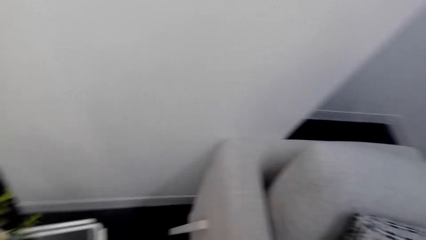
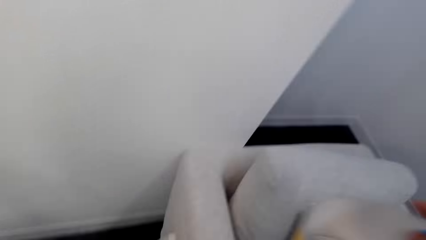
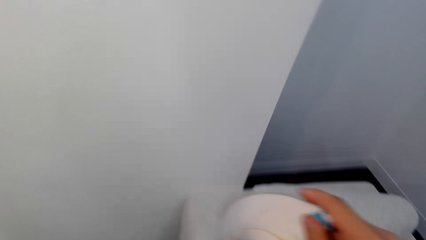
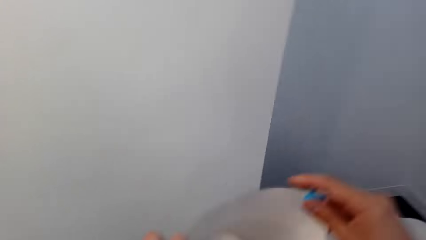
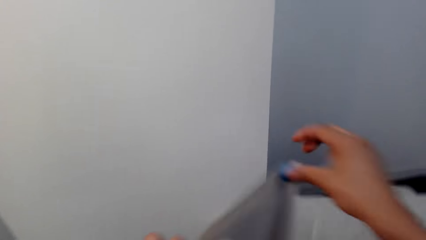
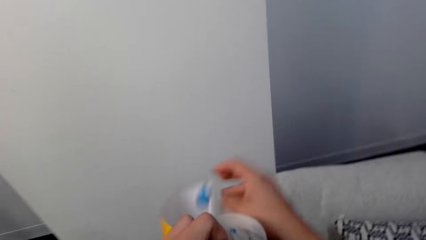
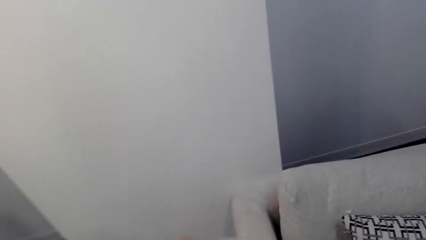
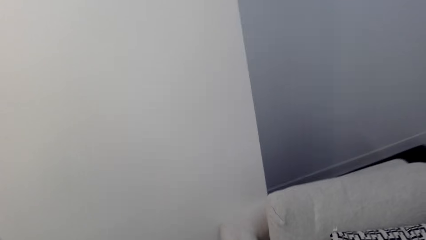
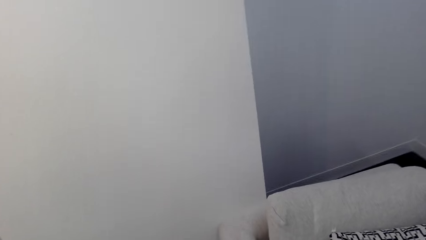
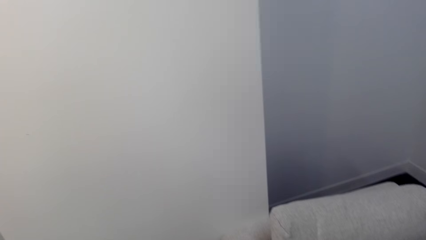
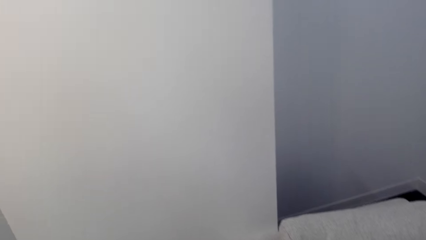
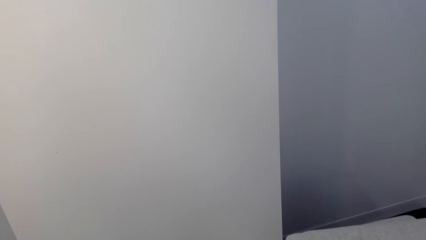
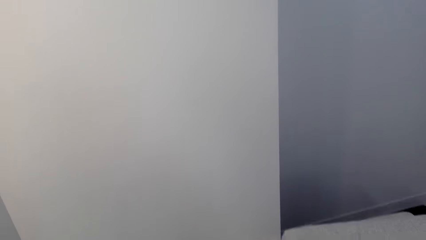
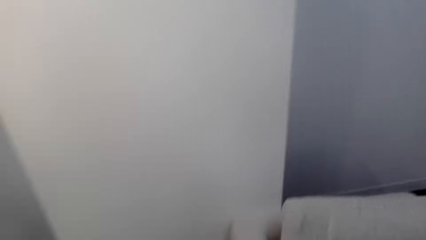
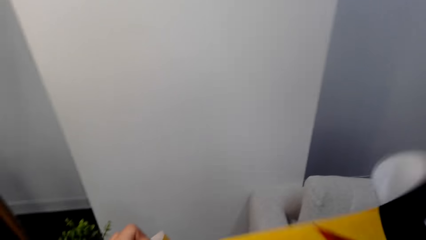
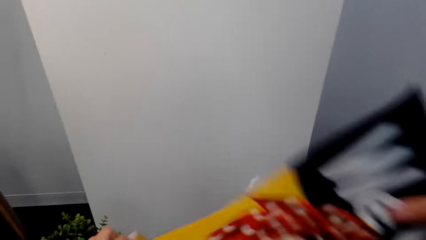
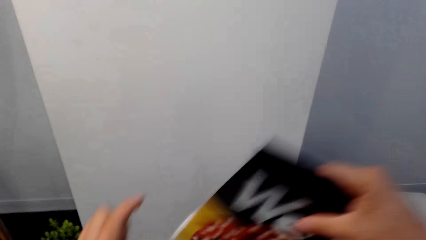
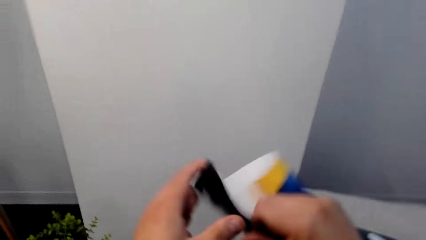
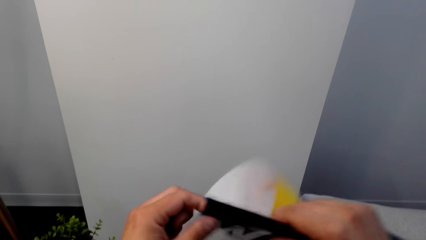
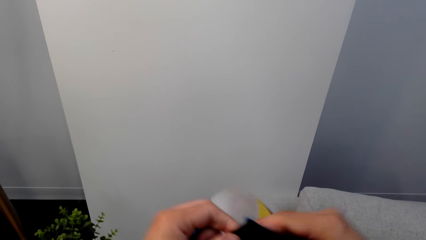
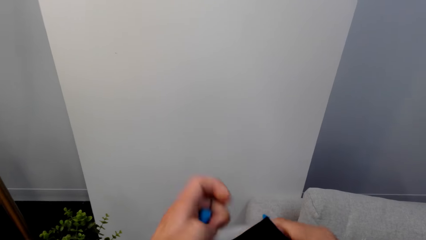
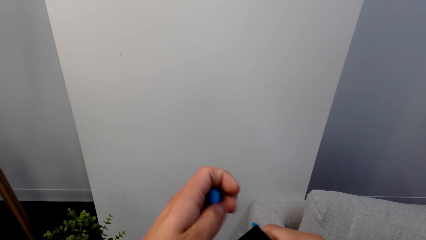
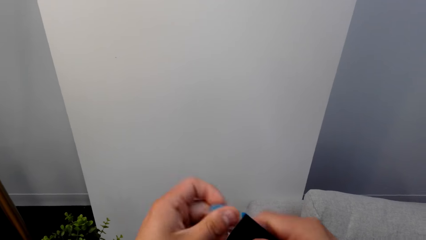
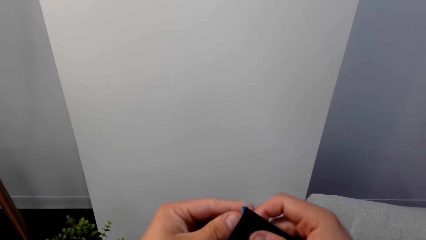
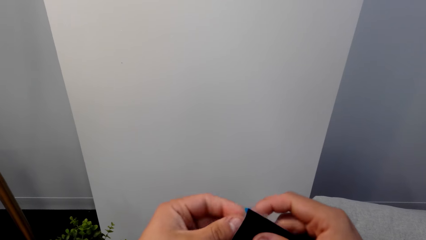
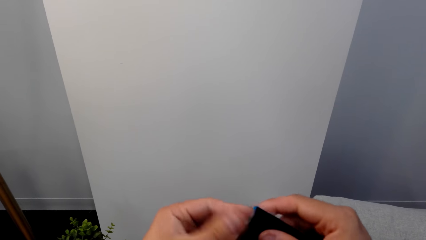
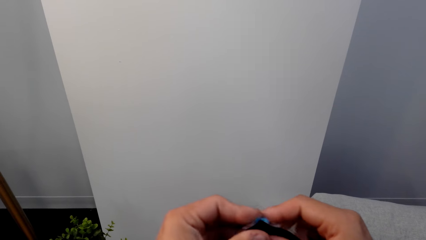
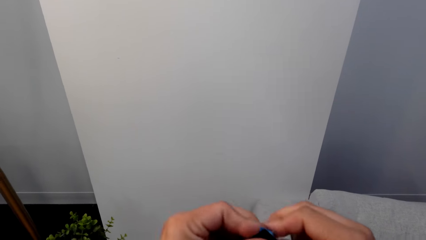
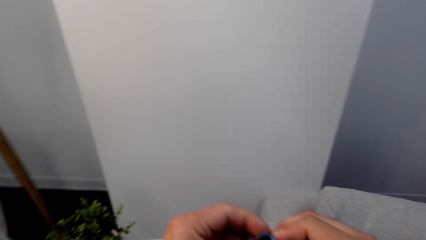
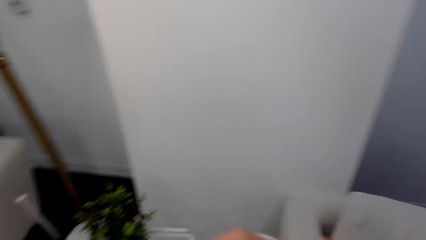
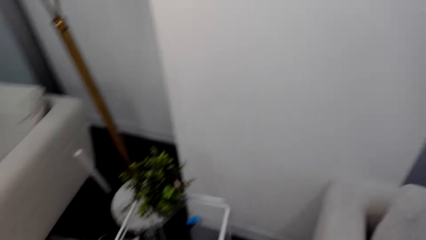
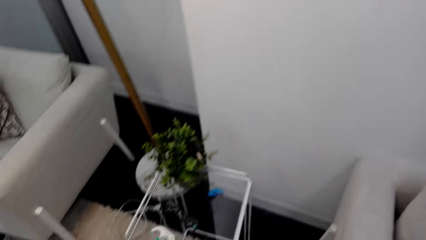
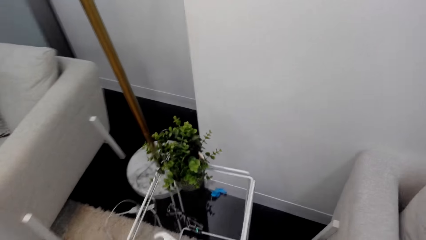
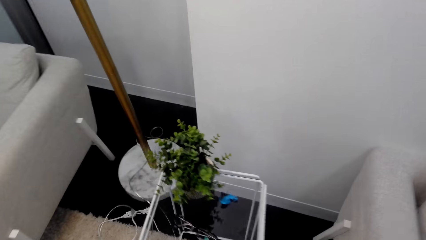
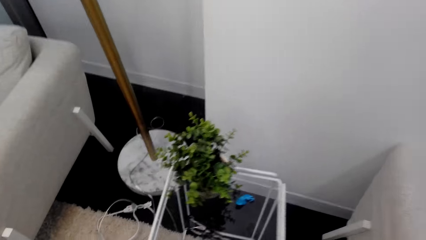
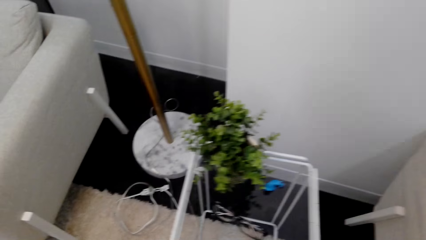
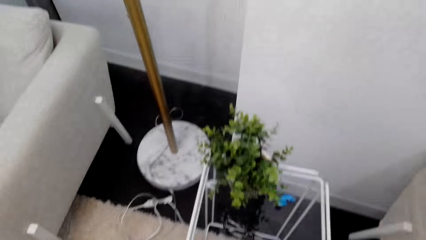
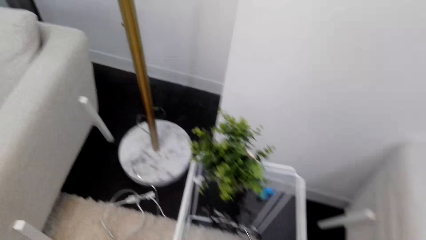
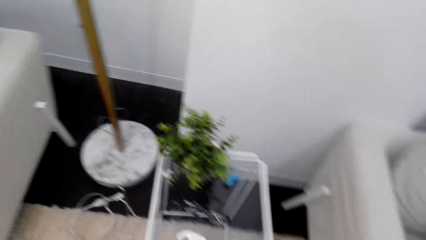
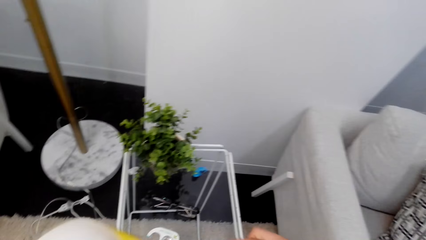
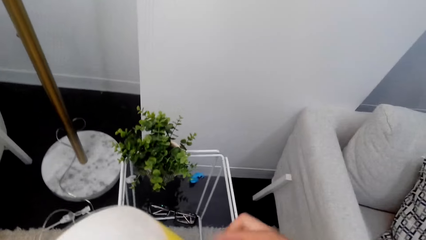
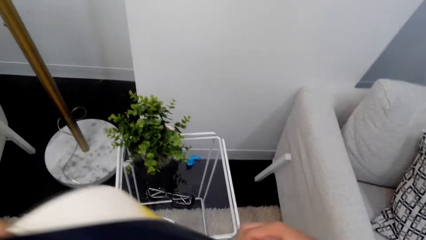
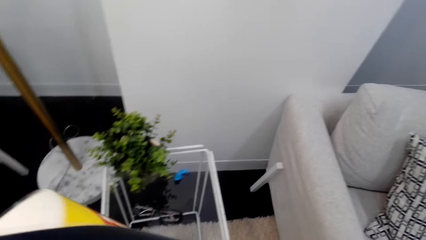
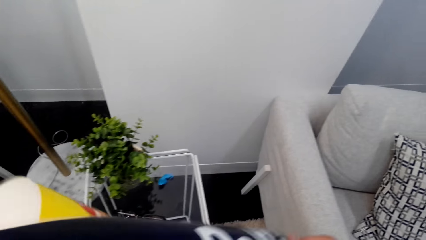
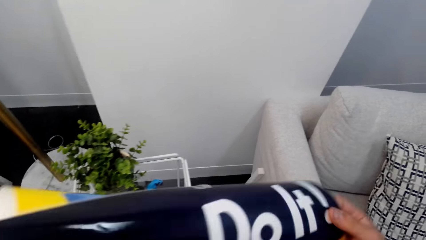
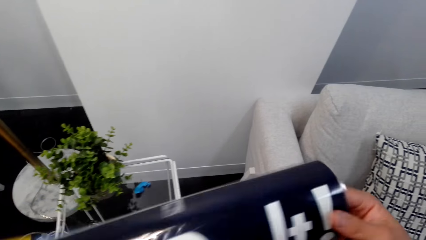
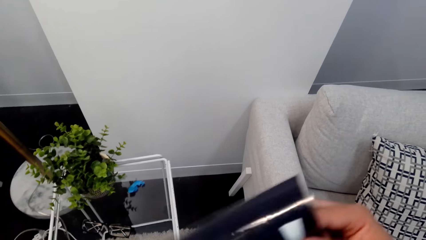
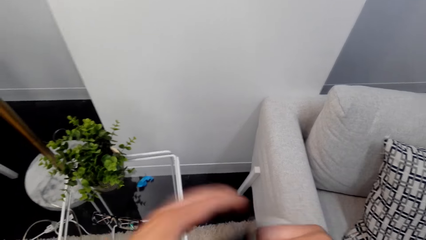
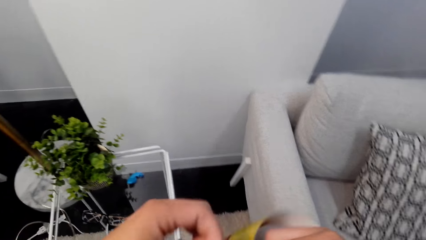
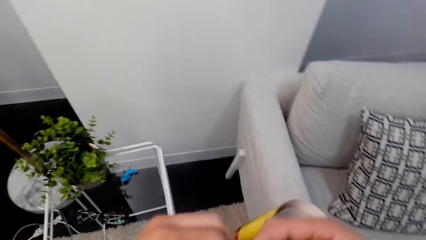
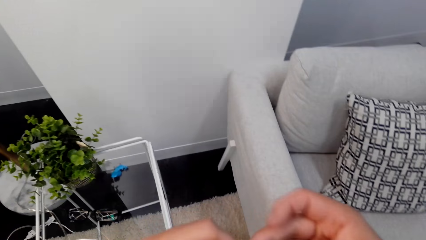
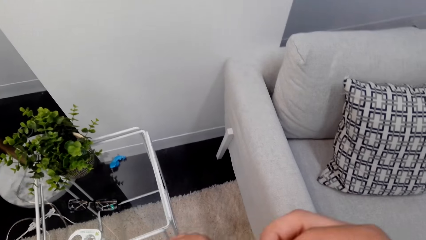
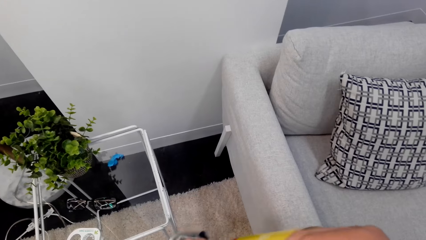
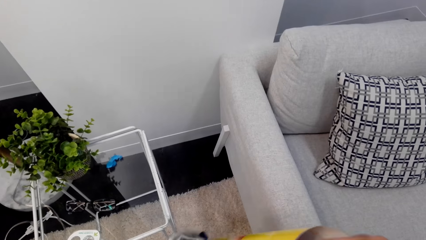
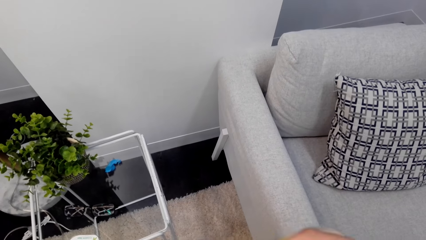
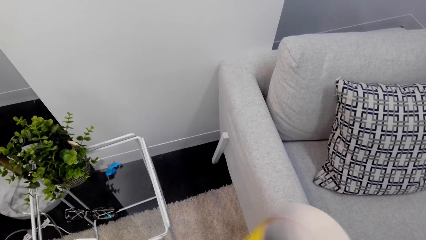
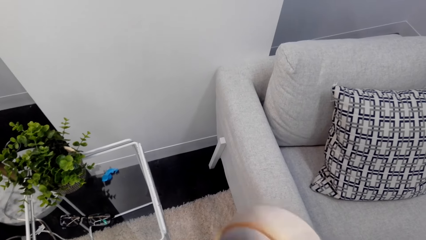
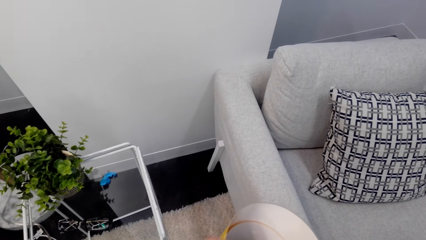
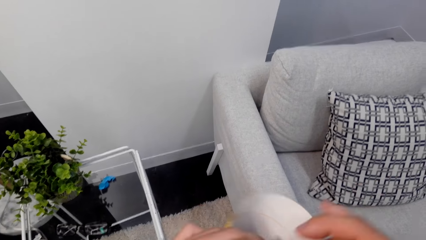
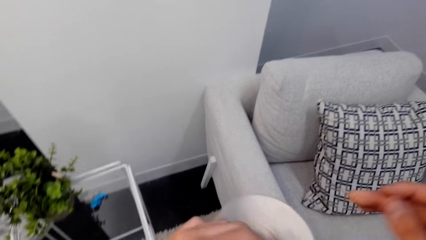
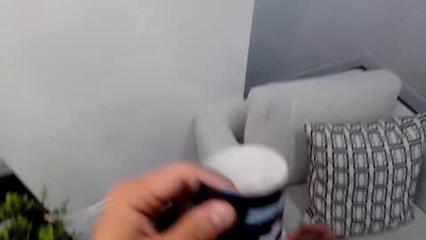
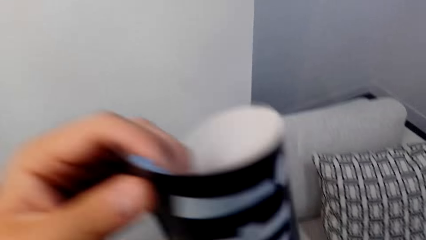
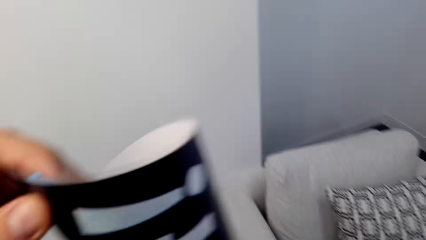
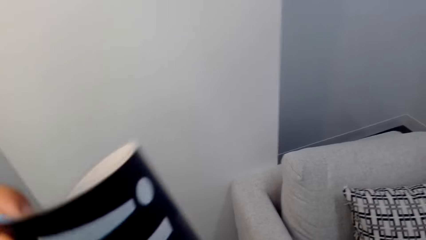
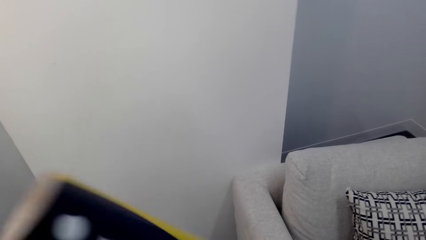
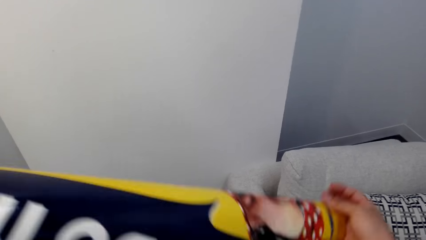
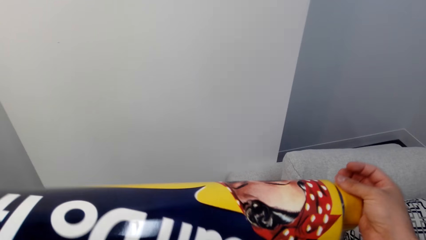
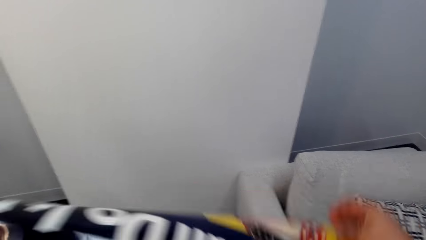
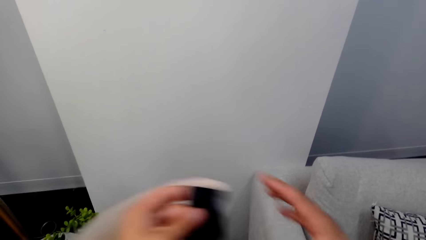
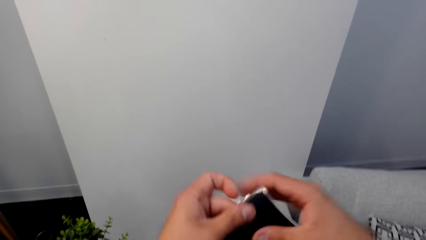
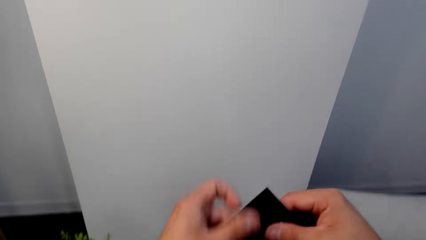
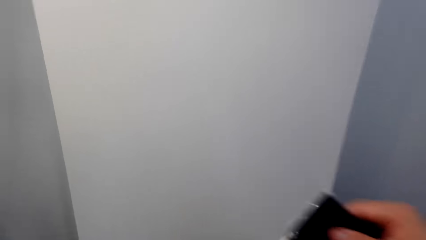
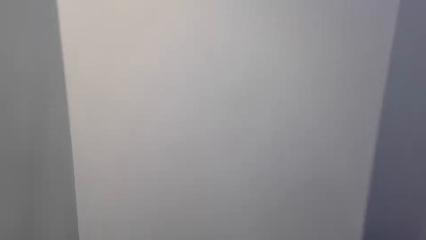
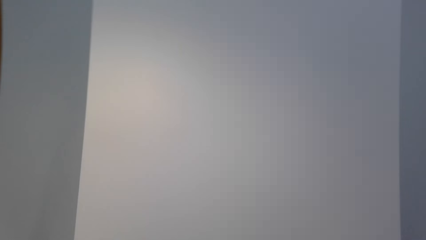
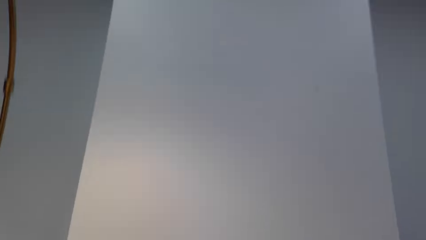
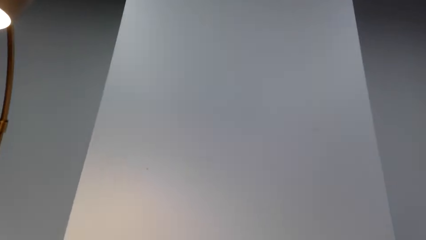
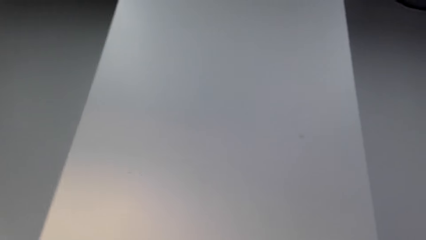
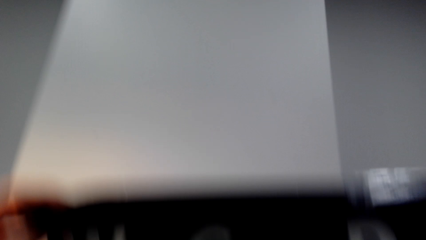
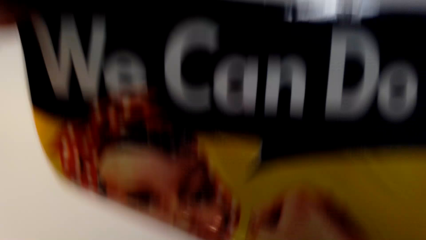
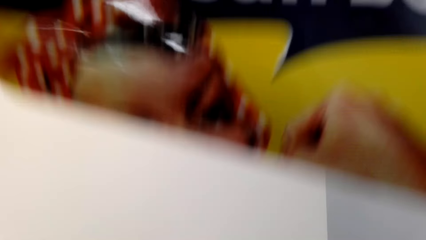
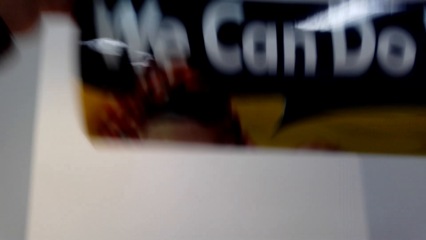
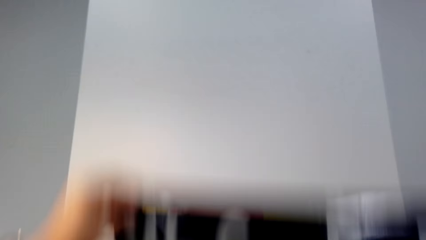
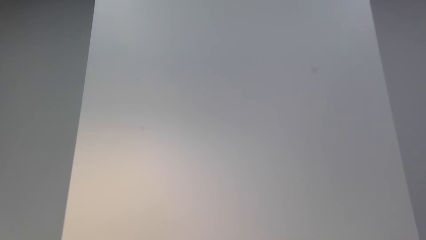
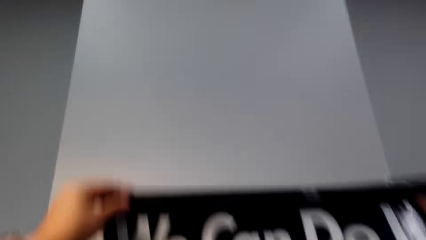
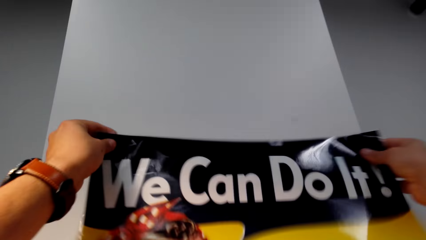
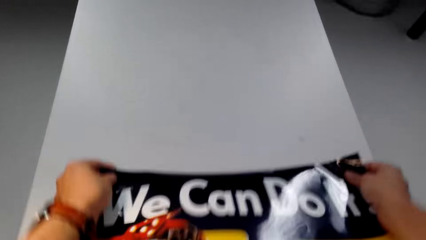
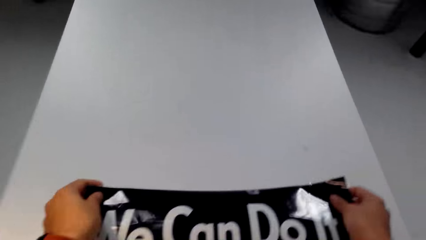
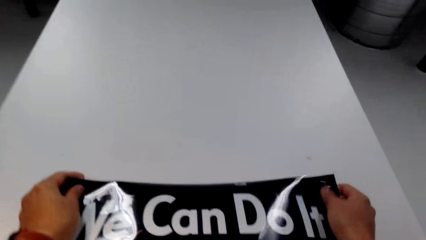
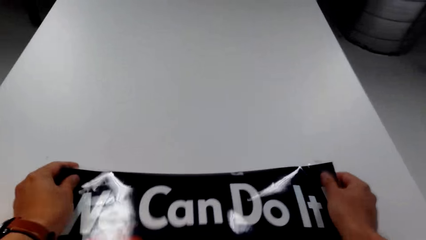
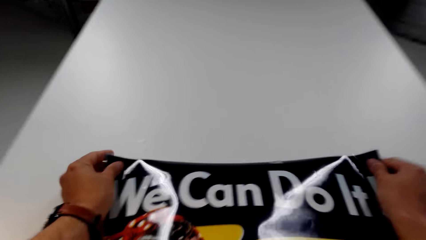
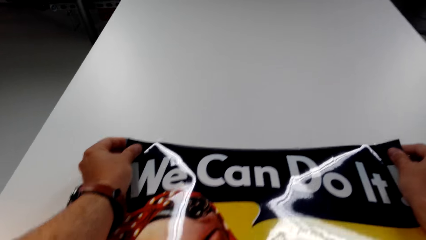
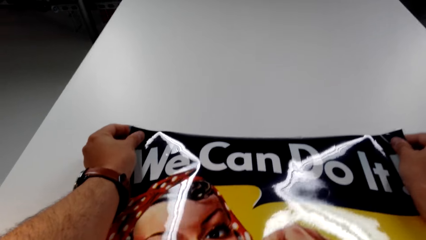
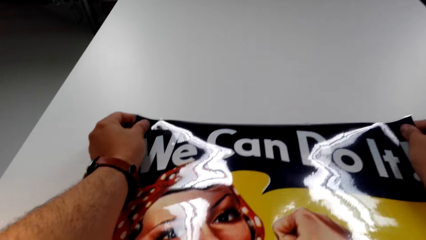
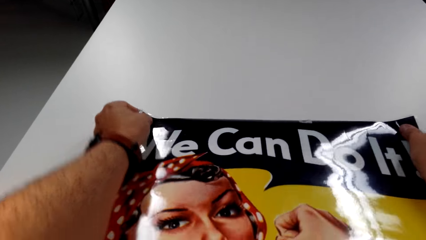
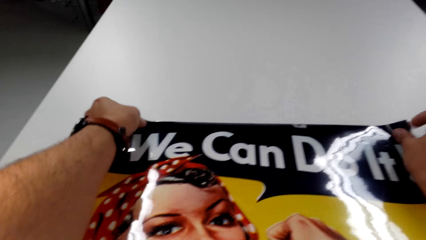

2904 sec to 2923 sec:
The camera wearer holds the wallpaper. They pick up the wallpaper. They place the wallpaper on the wall.
